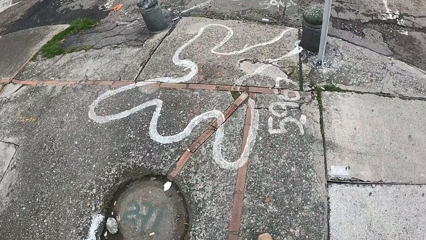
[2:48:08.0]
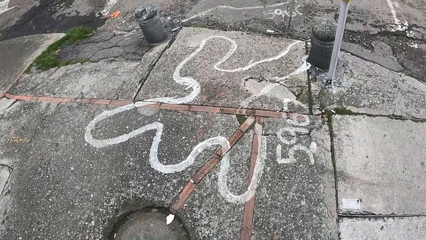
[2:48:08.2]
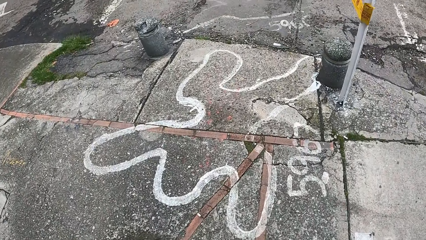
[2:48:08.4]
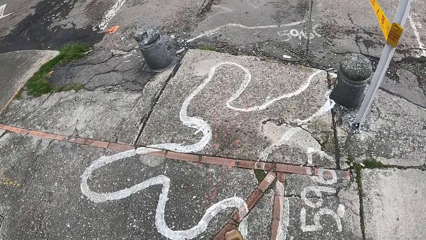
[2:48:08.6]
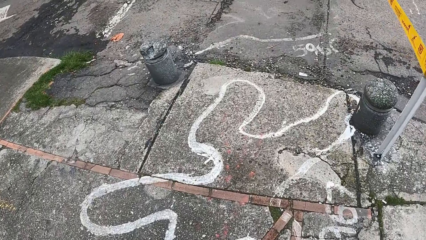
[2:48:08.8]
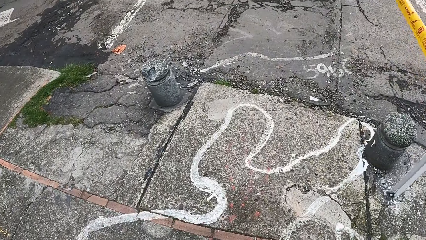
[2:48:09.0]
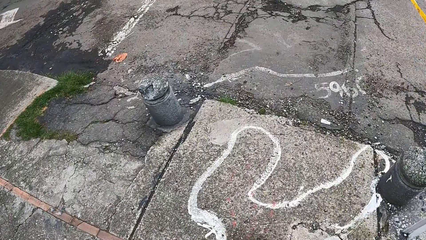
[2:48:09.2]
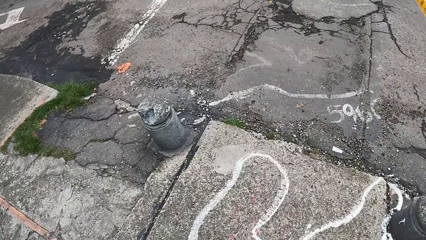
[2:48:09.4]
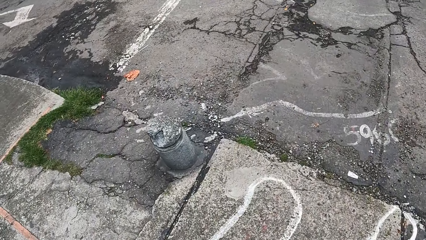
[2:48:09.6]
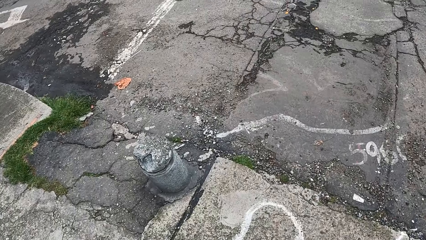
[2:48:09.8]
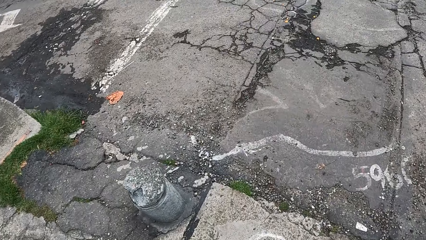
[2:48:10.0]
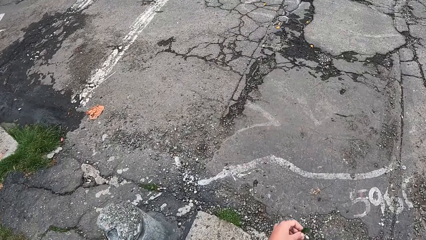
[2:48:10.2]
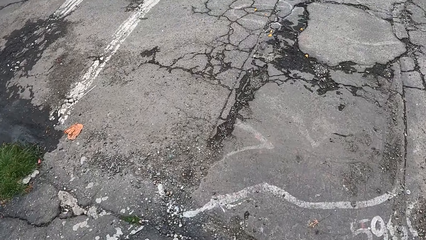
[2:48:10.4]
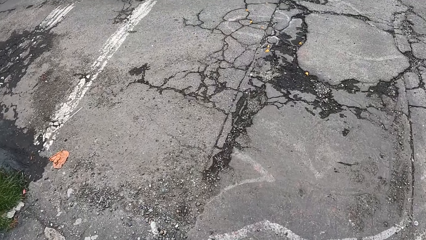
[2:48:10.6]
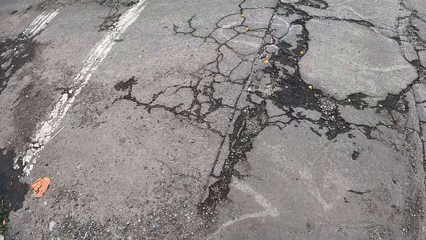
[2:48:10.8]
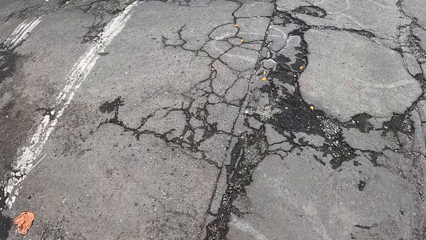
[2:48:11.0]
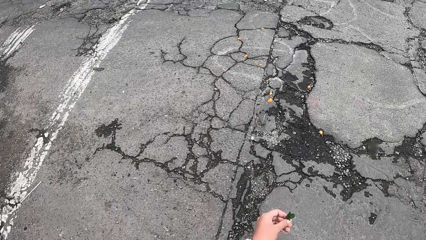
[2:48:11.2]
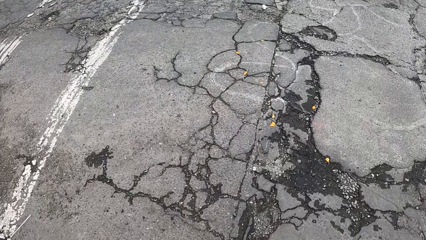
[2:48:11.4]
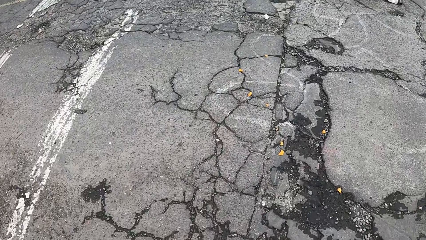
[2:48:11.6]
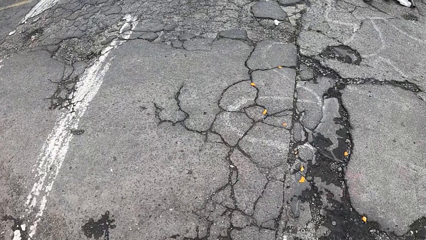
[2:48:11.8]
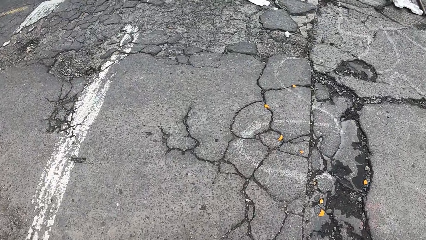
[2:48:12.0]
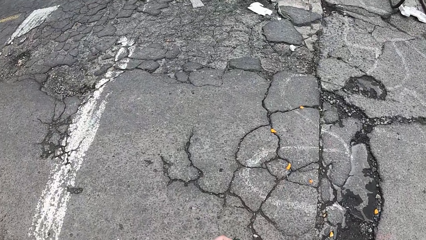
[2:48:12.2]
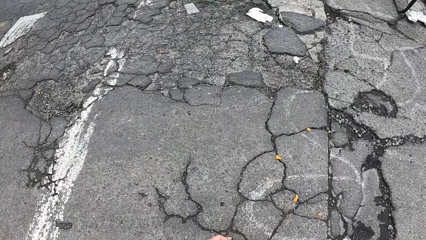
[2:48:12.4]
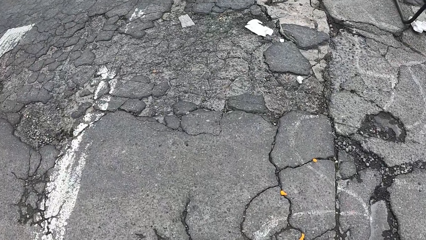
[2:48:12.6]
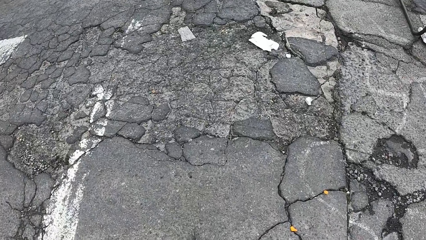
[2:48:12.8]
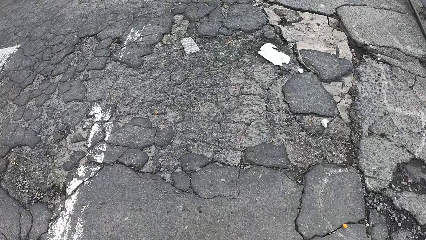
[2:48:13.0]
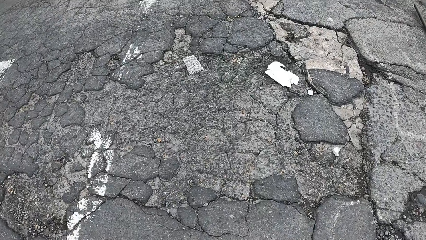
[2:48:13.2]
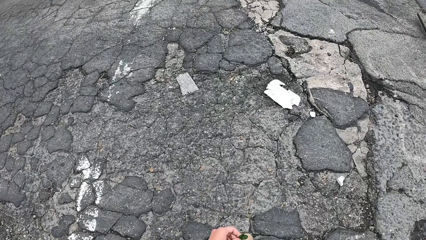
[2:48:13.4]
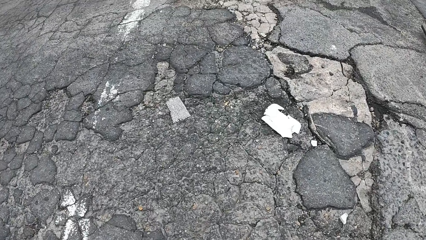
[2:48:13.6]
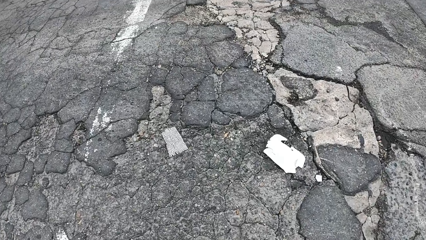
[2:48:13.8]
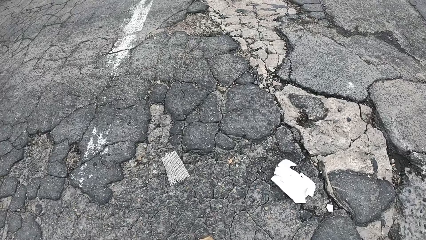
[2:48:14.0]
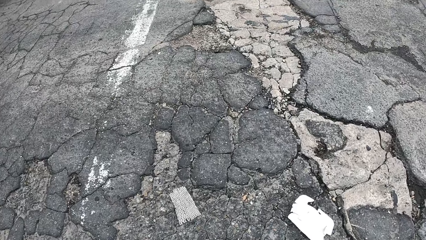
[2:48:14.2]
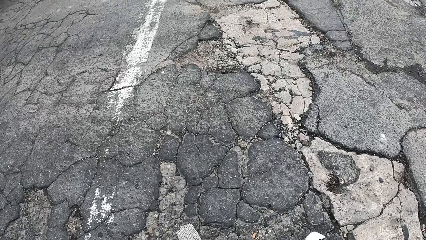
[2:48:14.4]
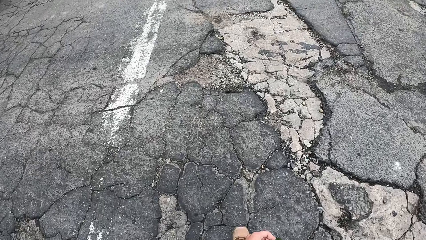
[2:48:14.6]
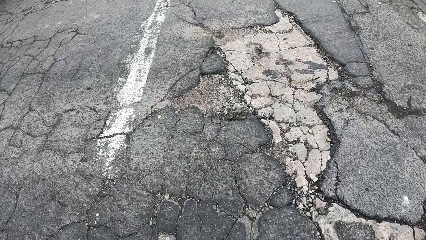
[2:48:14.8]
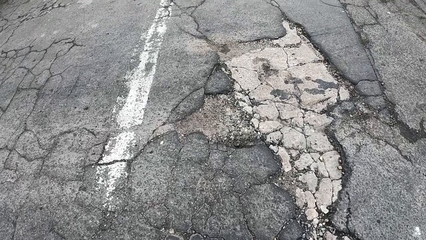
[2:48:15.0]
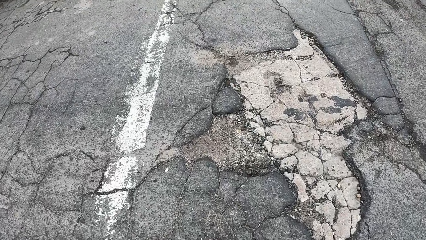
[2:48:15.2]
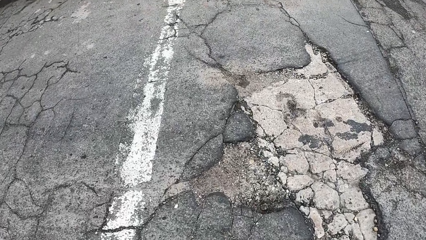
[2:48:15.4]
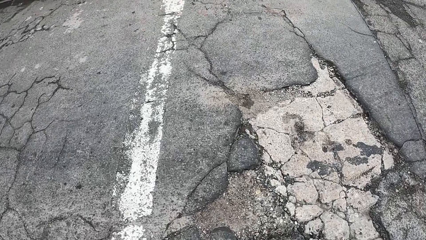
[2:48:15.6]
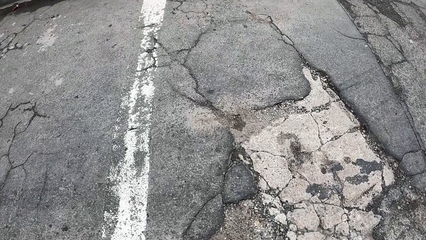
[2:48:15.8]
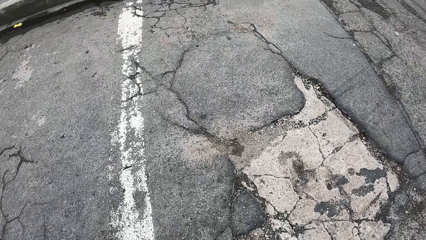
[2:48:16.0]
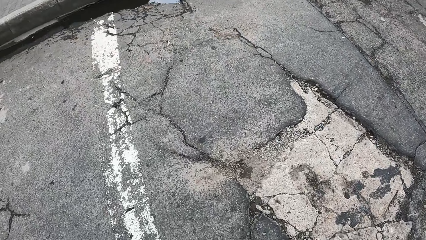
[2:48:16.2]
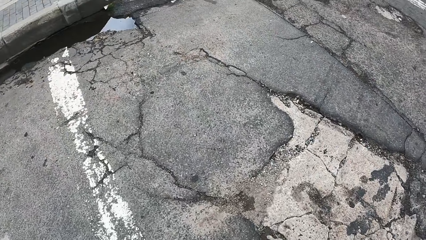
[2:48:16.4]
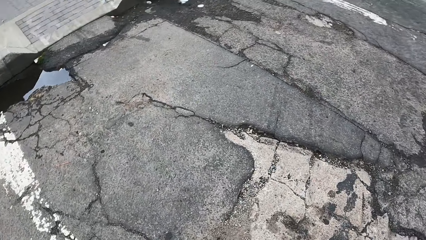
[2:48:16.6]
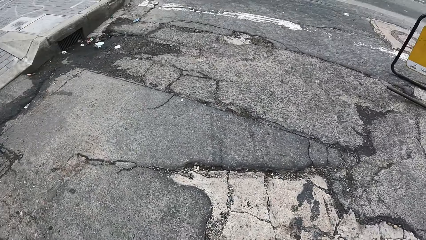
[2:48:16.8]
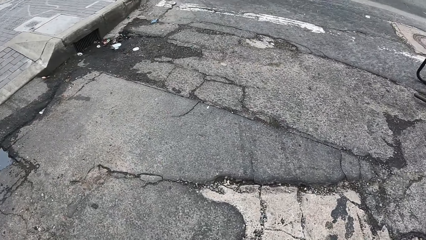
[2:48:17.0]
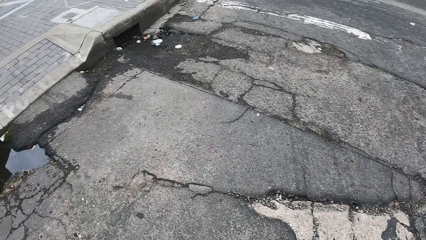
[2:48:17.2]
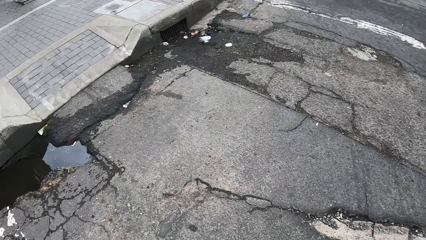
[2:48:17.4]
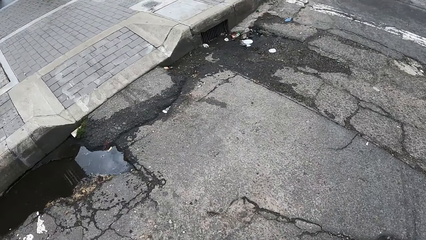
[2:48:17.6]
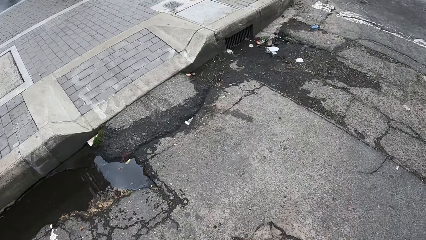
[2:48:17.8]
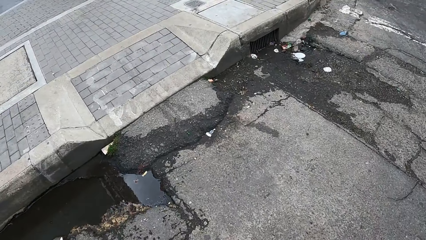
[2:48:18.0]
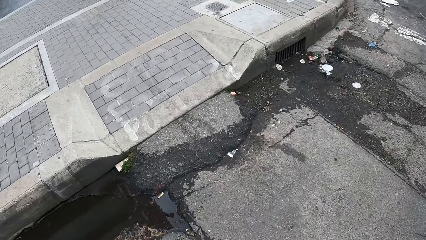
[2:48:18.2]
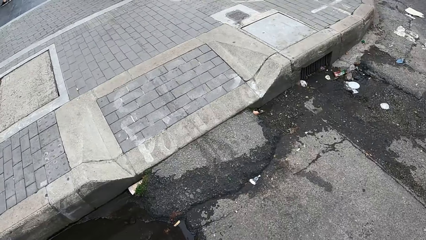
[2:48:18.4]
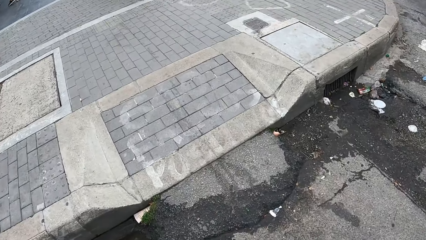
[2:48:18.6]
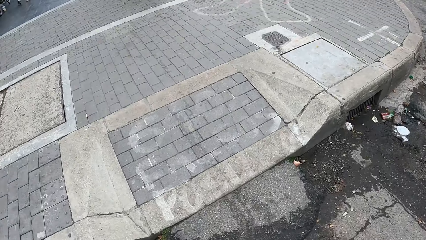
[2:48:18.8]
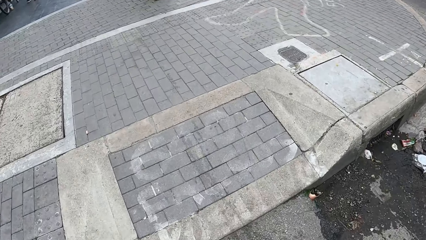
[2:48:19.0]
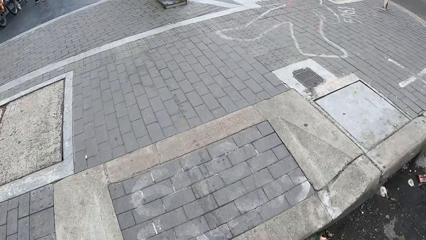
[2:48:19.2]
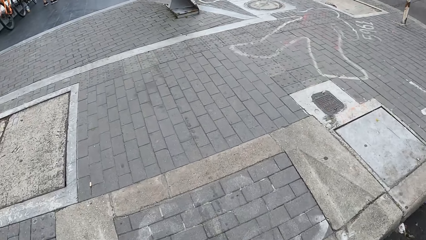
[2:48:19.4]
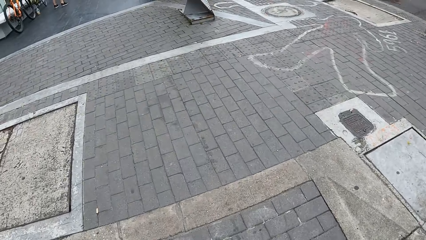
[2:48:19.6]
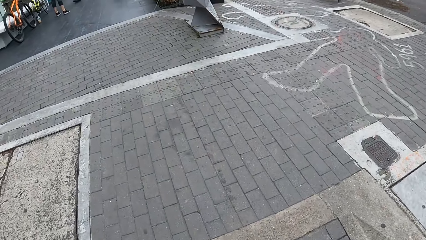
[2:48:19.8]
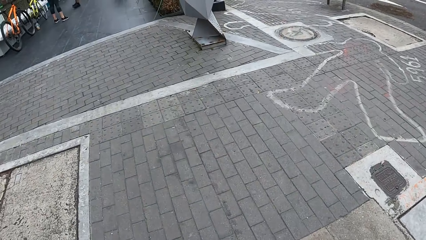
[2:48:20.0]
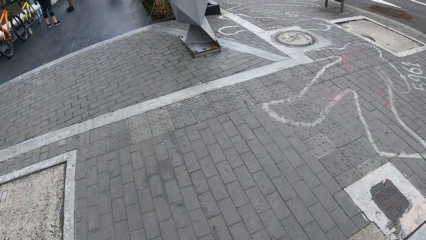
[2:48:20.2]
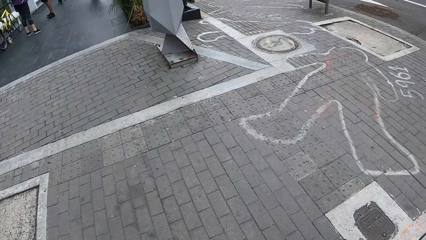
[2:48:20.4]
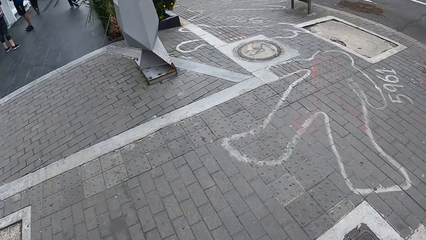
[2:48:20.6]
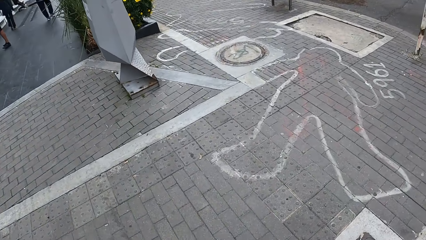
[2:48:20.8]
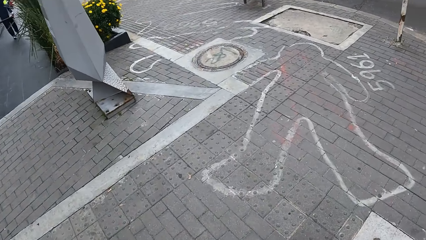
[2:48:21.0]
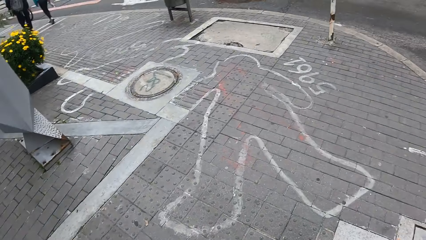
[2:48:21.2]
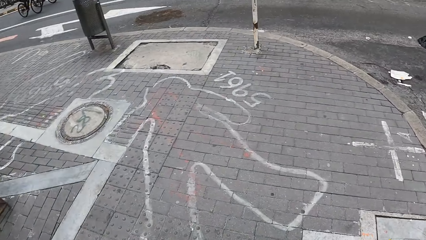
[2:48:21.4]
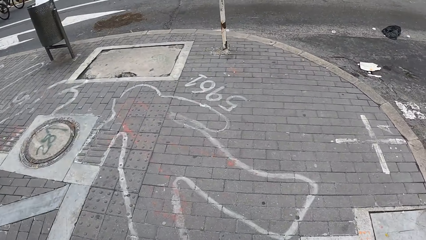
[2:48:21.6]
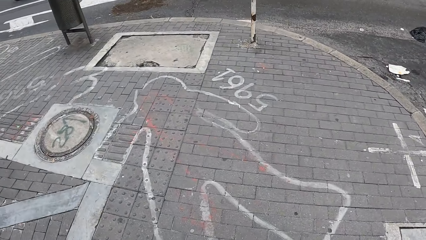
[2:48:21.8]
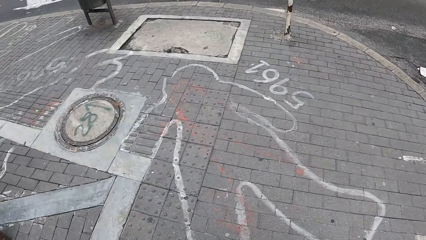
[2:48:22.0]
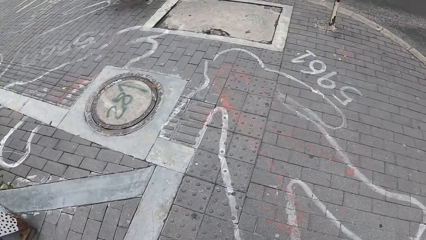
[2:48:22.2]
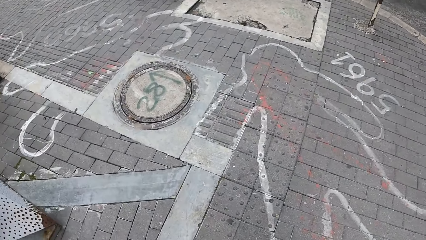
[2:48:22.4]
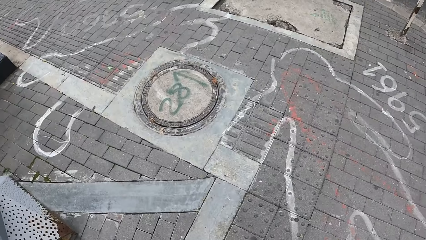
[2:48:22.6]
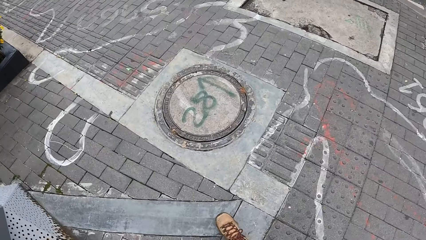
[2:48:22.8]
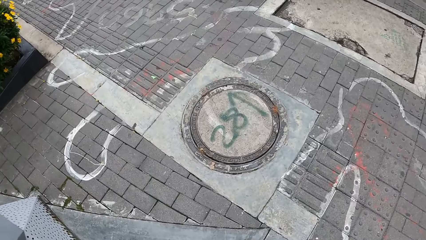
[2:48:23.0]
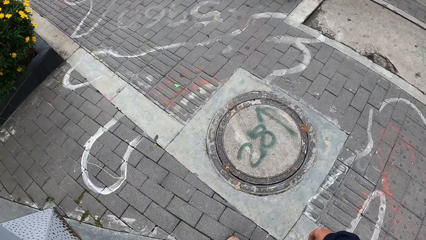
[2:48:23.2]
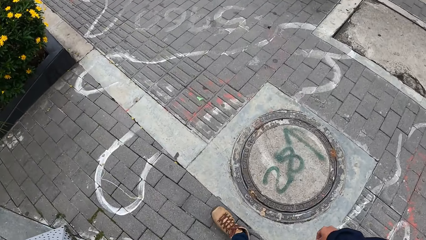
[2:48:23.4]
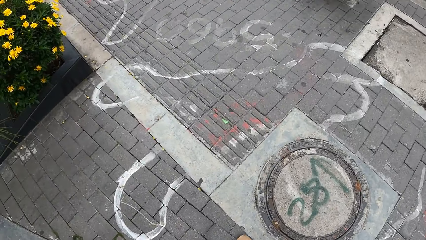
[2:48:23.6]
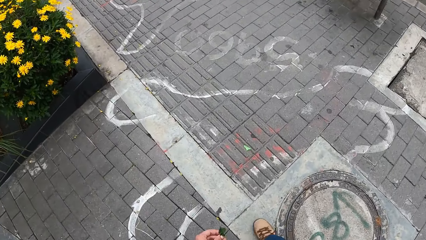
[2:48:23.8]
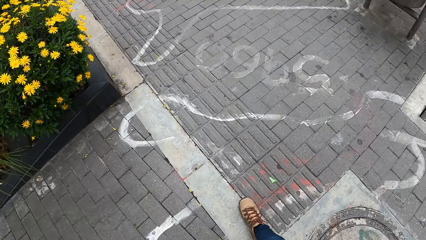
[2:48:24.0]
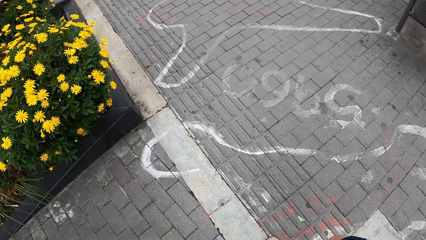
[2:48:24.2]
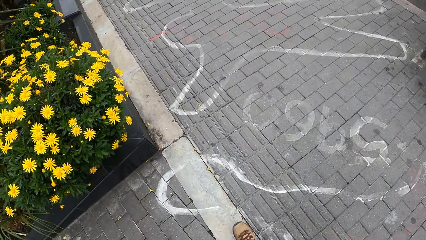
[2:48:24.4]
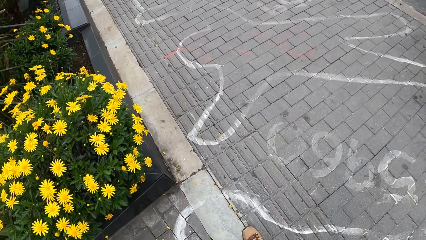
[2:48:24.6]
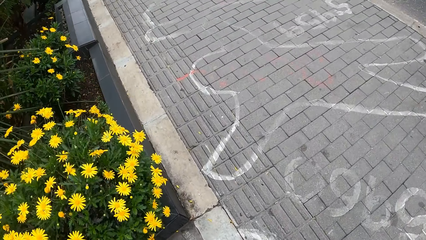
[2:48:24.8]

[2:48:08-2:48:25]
The camera wearer crosses a road. They walk on a sidewalk.
